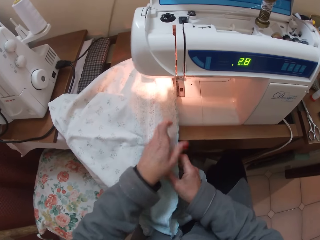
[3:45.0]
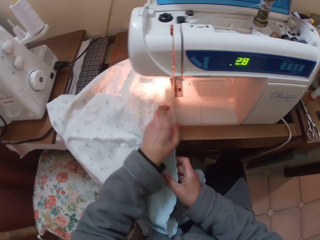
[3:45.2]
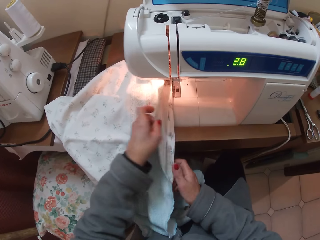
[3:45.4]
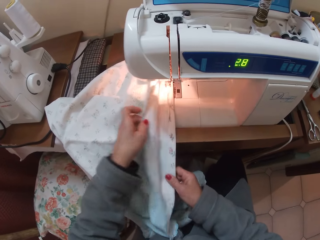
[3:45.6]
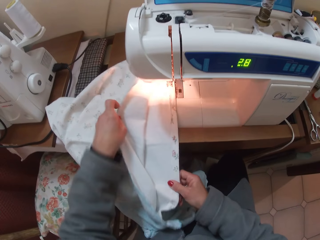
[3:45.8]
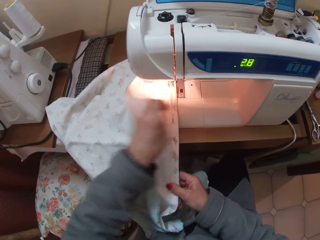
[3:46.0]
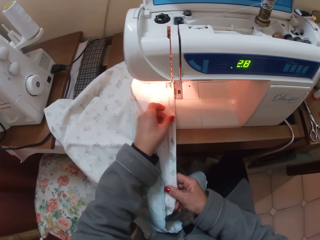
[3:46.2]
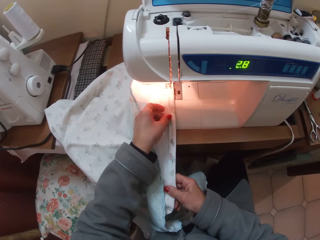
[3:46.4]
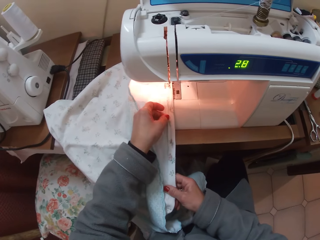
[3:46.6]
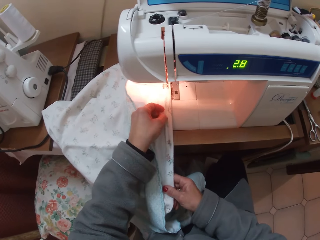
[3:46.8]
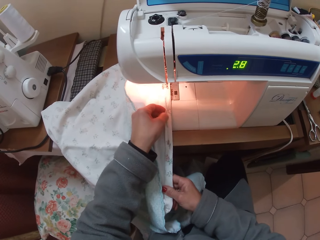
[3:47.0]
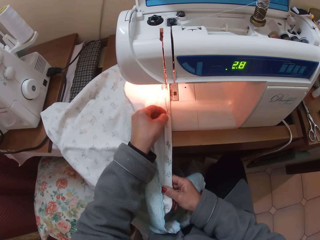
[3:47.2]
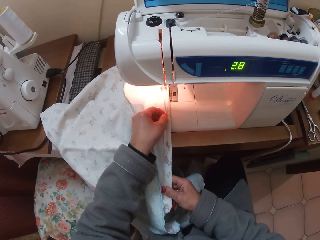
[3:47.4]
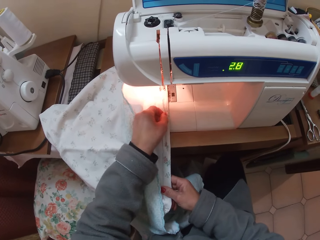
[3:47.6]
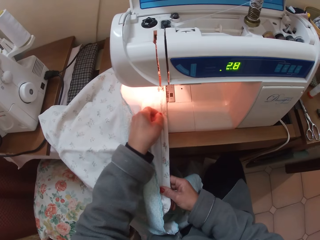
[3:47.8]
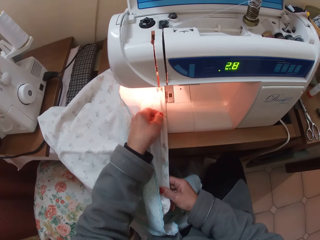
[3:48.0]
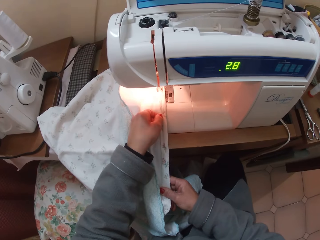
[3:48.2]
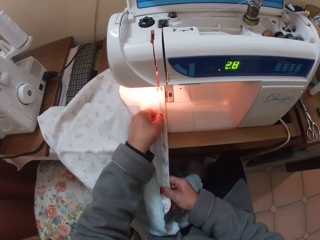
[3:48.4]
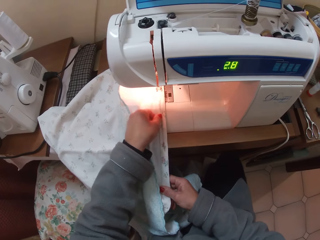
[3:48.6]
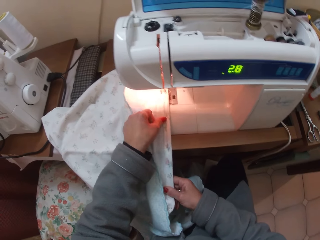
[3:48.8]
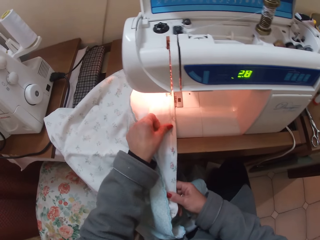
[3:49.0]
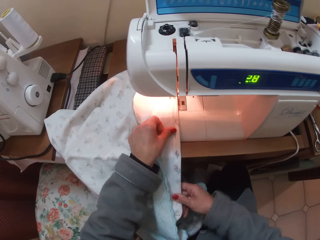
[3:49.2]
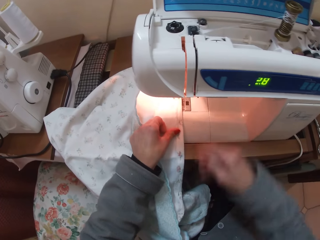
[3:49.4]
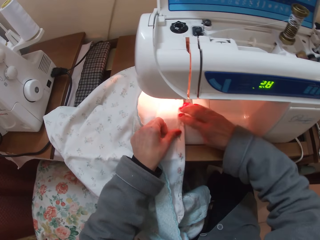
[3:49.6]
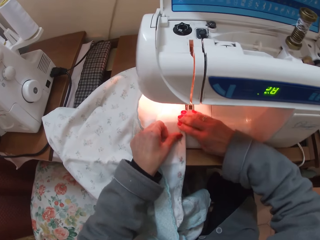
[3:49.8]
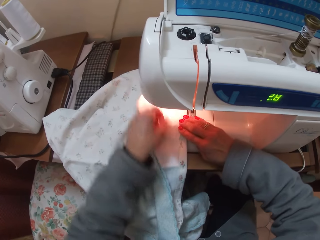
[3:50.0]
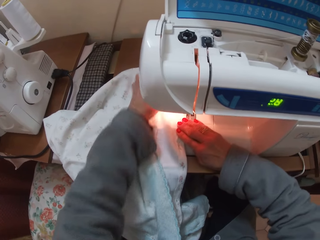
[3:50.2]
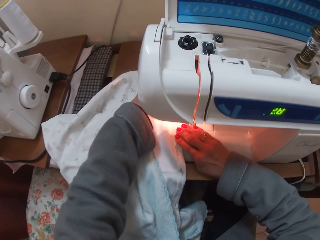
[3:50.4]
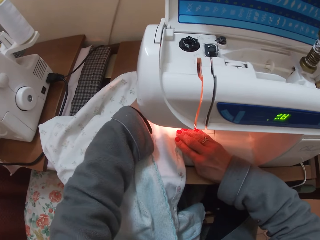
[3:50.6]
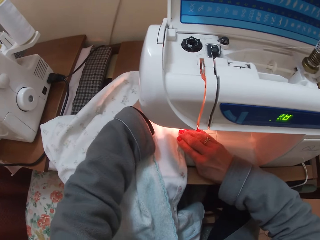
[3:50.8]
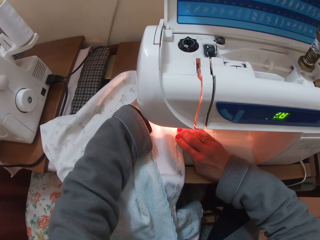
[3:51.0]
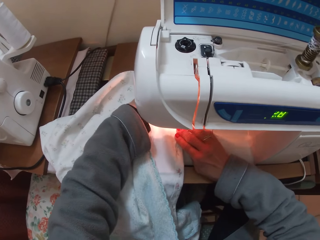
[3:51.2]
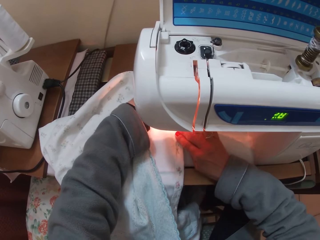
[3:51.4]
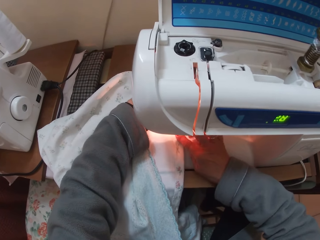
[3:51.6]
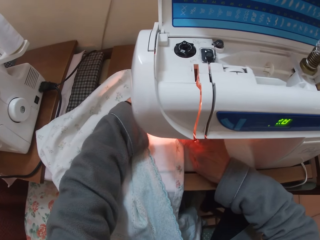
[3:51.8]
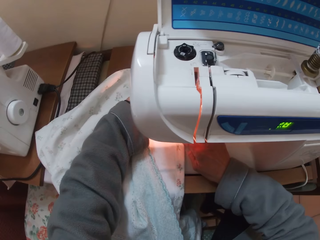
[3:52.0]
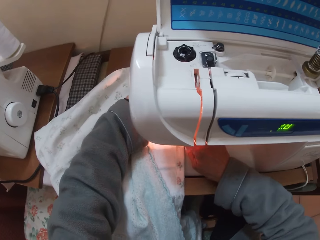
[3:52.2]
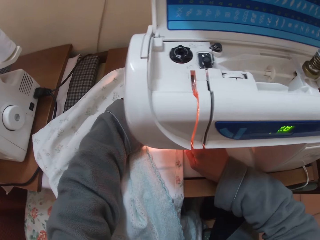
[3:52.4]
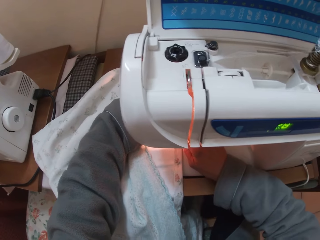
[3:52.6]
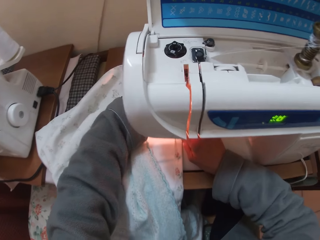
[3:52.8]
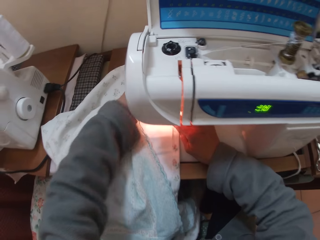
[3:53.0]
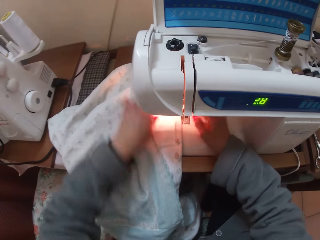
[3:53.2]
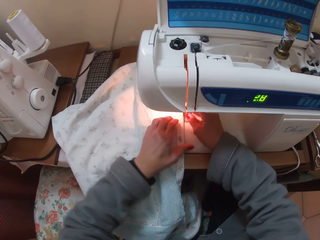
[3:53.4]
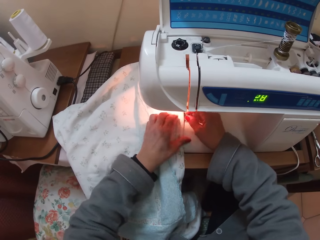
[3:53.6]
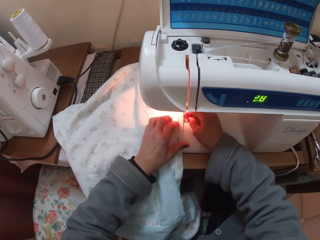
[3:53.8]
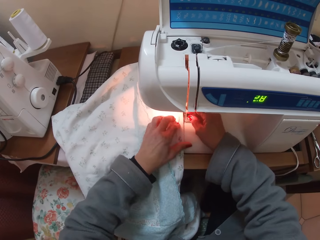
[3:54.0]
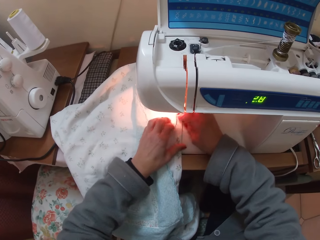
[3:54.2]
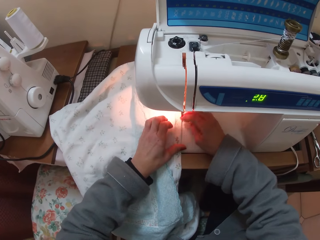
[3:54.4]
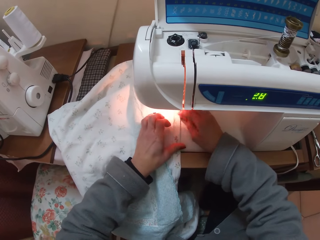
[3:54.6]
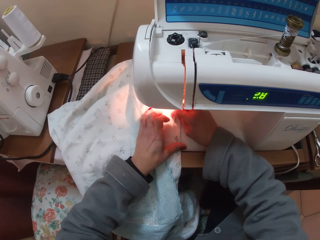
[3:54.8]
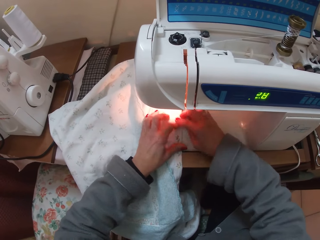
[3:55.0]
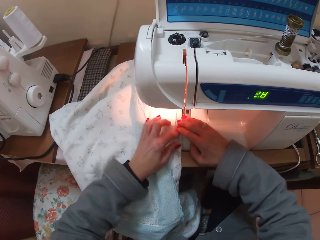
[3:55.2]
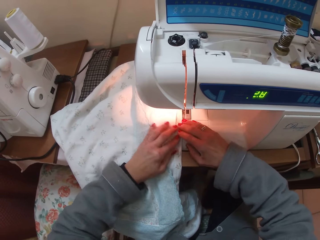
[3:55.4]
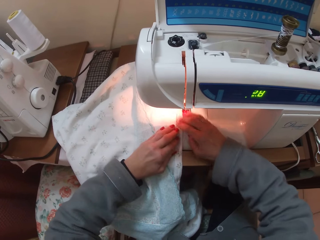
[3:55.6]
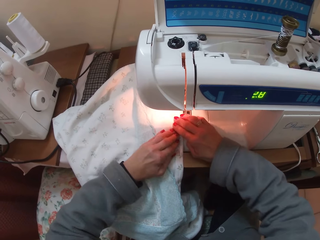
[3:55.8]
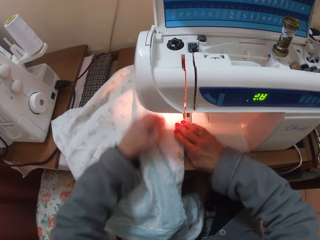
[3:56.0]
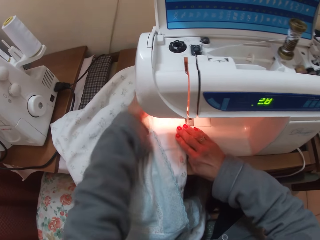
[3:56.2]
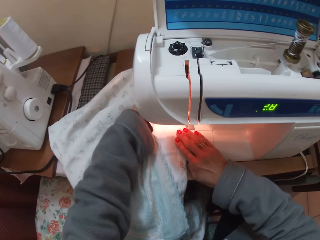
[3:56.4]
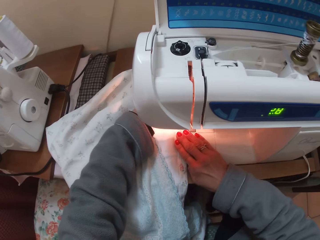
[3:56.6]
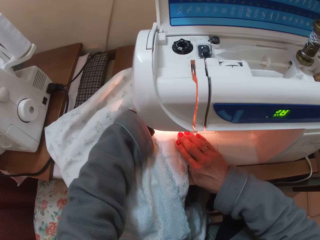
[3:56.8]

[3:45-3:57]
The camera wearer adjusts the hem of the cloth with her hand. She sews the cloth with the sewing machine.

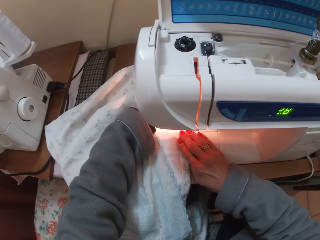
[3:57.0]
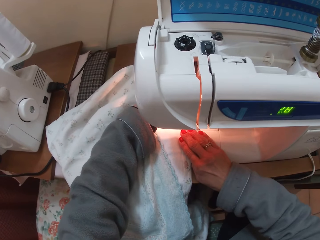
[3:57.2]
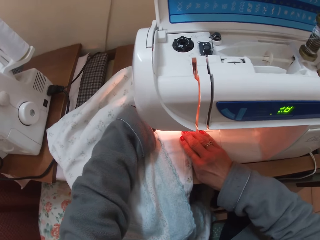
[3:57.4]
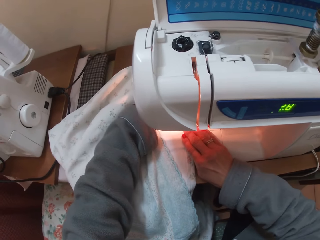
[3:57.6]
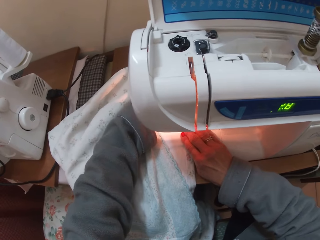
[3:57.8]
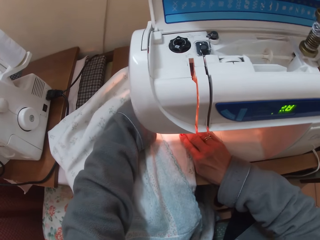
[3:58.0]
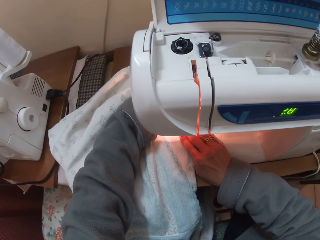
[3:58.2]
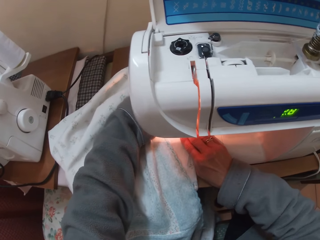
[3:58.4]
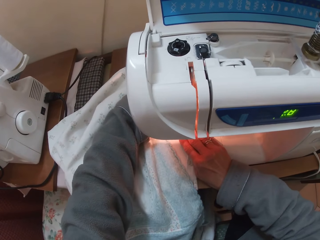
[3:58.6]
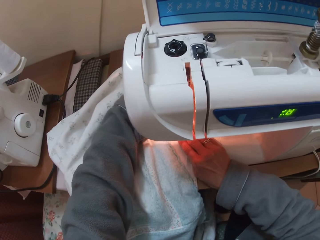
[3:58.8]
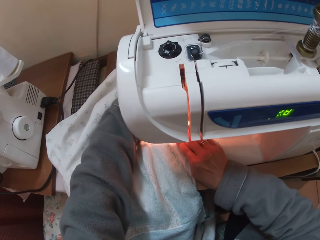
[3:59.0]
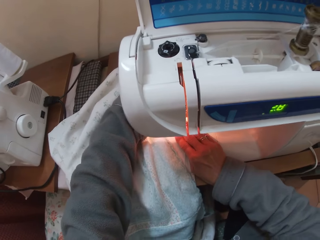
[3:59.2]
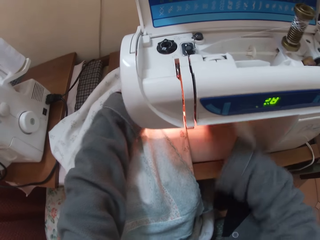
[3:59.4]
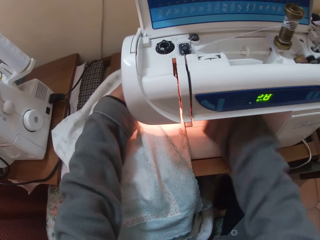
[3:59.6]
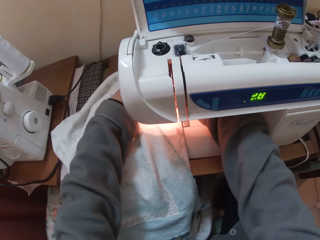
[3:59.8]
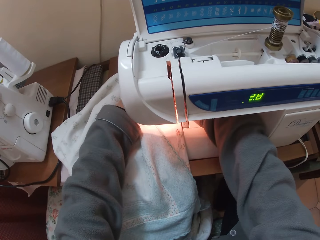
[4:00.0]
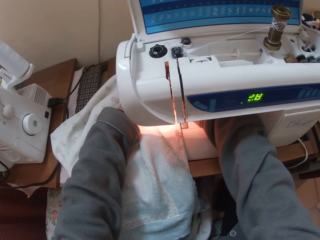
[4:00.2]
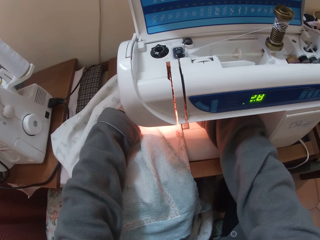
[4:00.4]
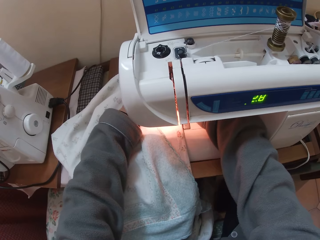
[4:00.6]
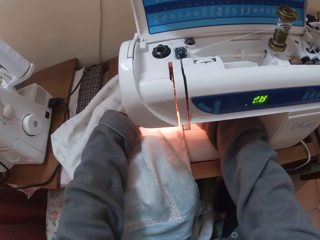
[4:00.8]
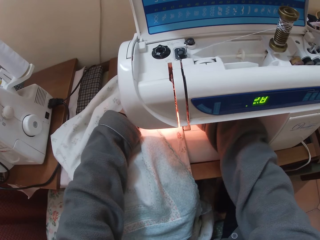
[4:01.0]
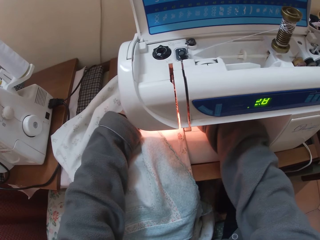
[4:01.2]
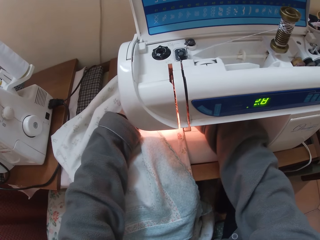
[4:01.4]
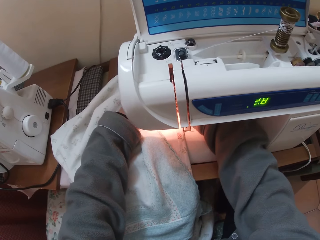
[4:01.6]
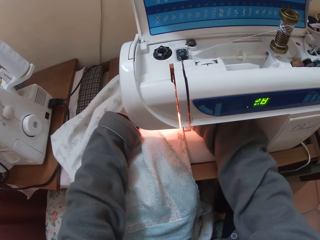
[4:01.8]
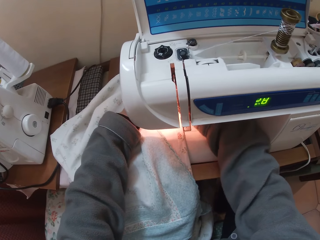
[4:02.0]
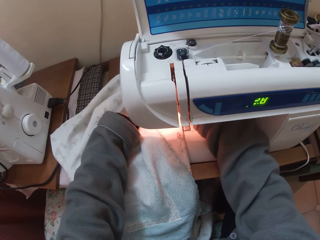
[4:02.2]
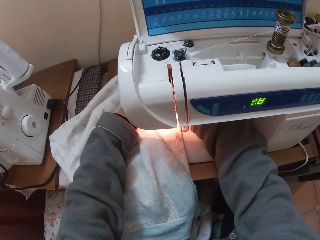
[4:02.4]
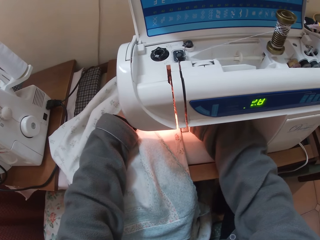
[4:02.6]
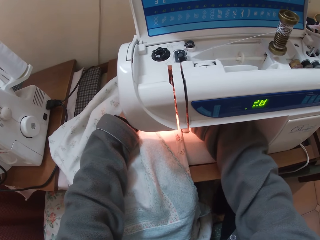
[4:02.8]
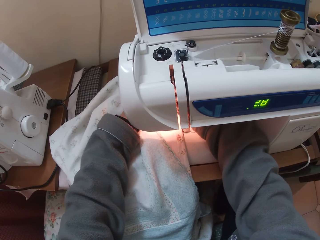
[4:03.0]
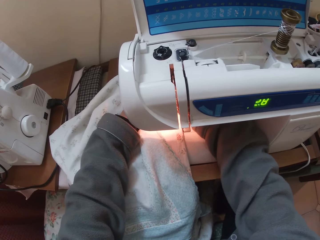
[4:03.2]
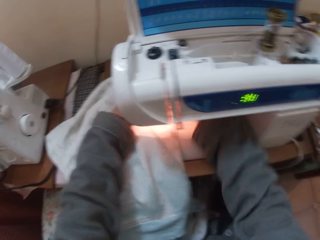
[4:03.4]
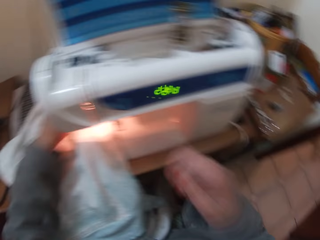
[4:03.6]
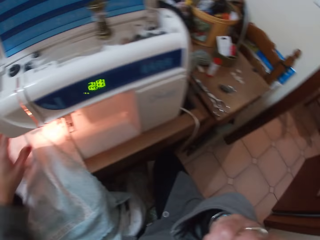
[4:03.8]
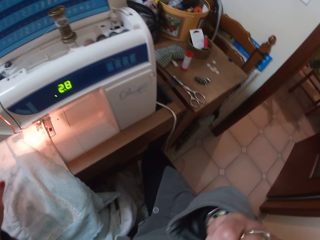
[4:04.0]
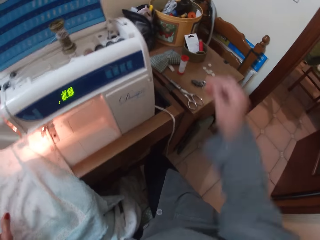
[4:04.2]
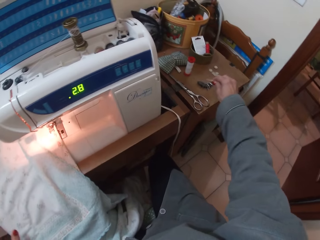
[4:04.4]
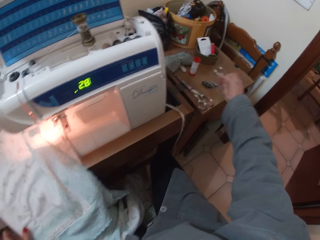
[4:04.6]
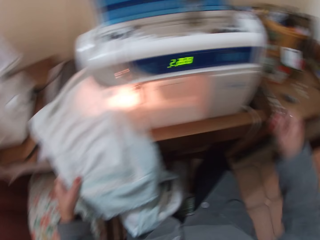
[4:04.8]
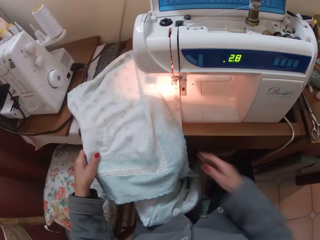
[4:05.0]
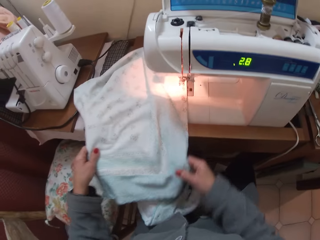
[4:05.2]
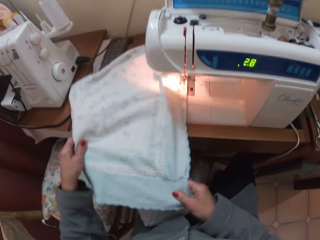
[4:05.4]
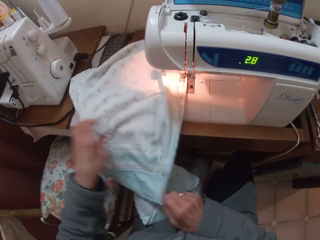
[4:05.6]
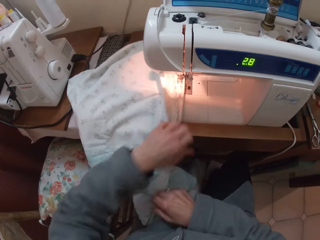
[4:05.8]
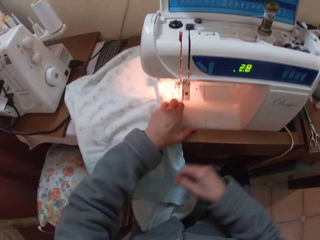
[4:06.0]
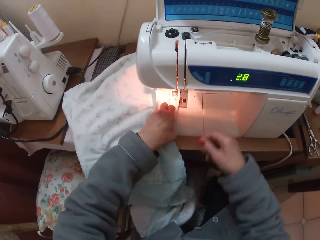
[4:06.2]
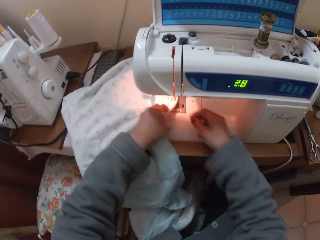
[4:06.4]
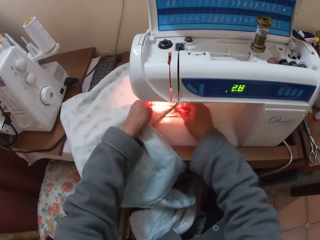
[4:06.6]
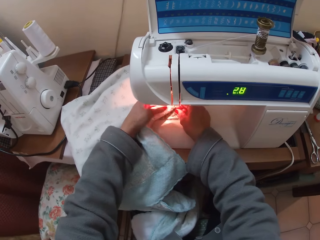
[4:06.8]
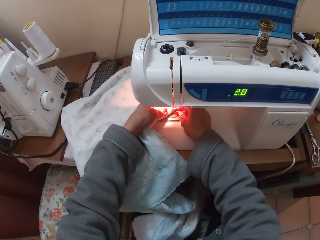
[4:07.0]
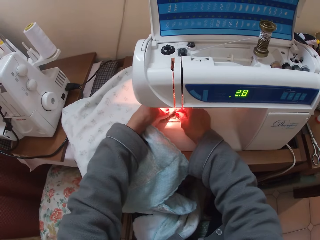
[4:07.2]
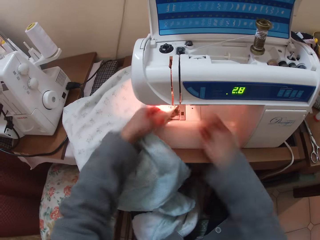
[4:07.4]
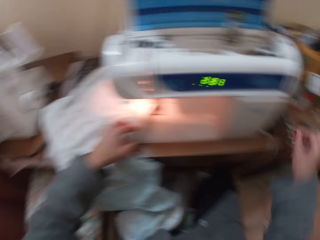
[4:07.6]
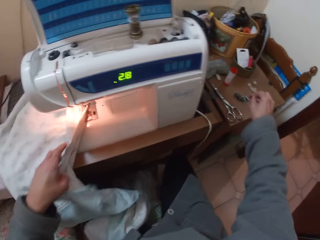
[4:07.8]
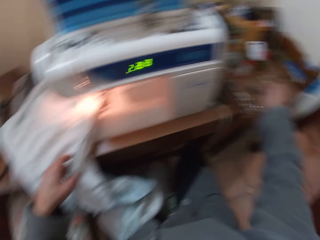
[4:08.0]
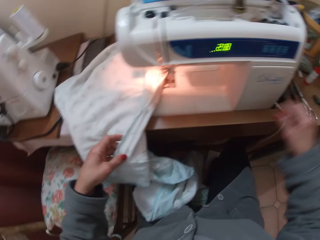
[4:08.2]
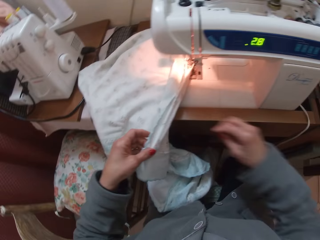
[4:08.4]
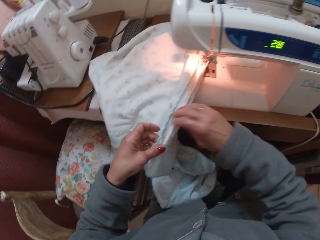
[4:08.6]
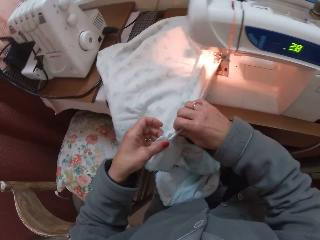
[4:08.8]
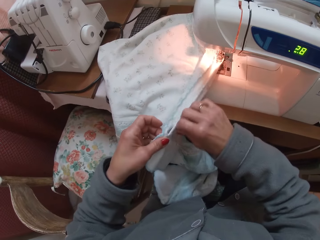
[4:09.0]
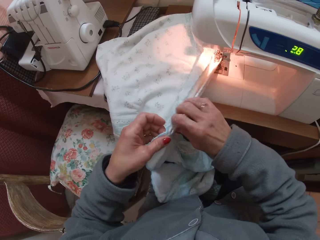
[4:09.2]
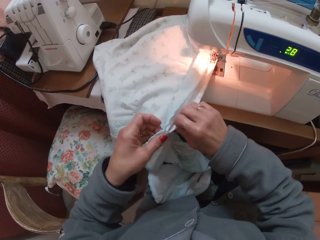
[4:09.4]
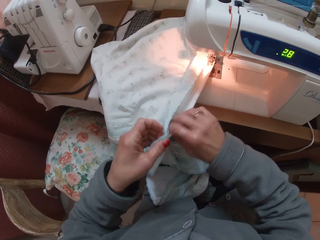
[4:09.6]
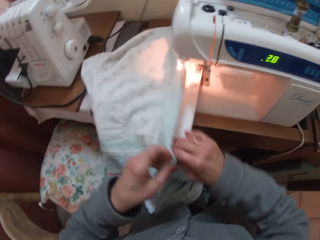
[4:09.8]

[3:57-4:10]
The camera wearer puts her hand on her face. She takes something from the mouth aside. She drops a pin on the magnet. She adjusts the cloth on the sewing machine. She removes a pin from the cloth on the sewing machine. She drops the pin on the magnet. She adjusts the hem of the cloth with her hand.
